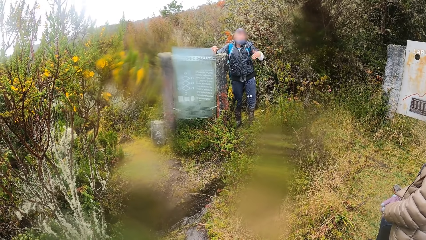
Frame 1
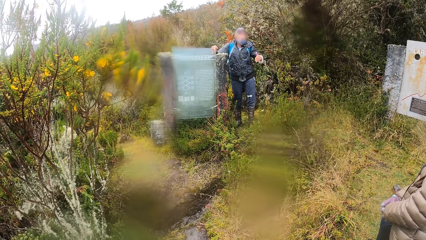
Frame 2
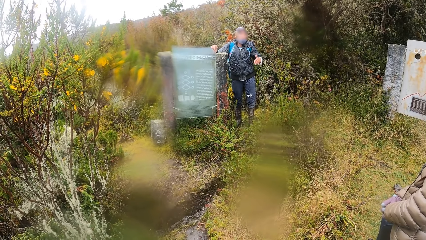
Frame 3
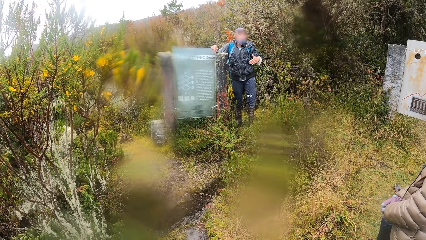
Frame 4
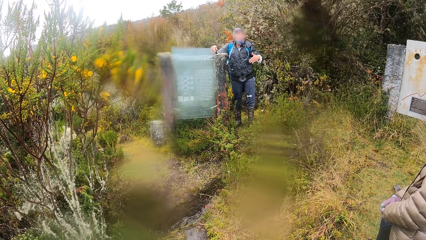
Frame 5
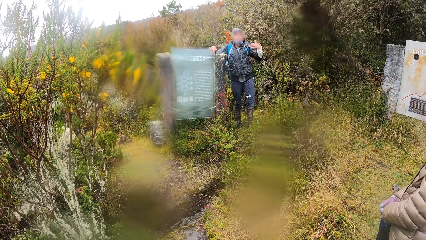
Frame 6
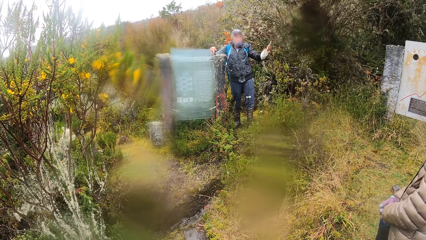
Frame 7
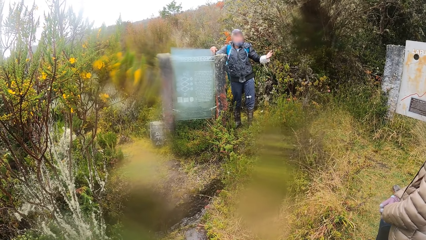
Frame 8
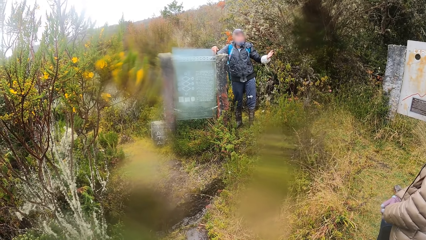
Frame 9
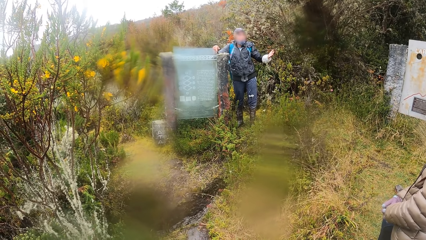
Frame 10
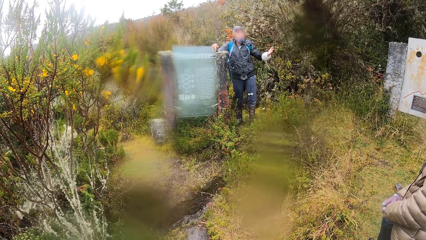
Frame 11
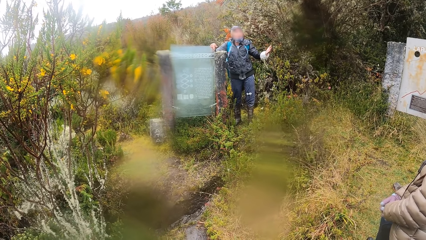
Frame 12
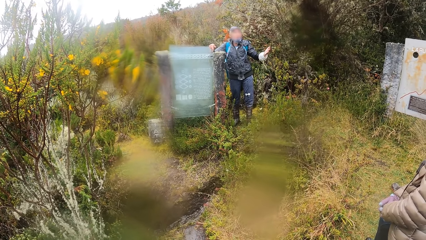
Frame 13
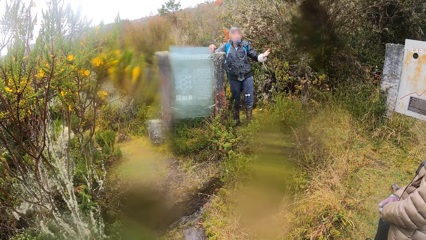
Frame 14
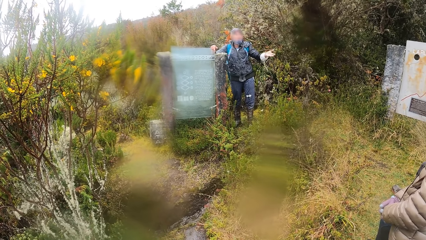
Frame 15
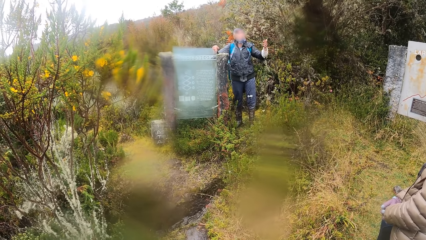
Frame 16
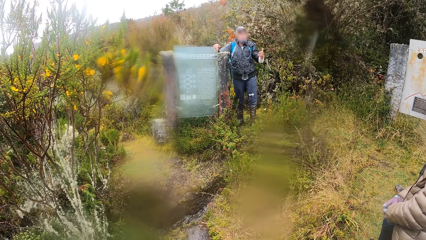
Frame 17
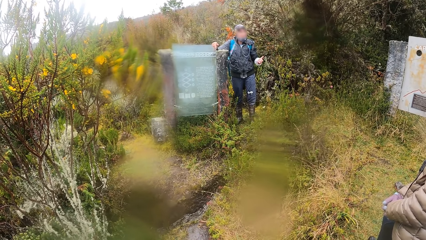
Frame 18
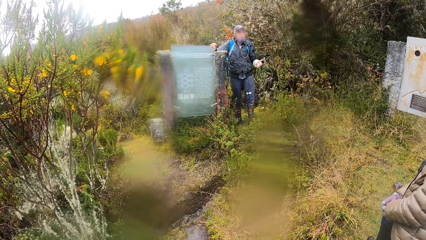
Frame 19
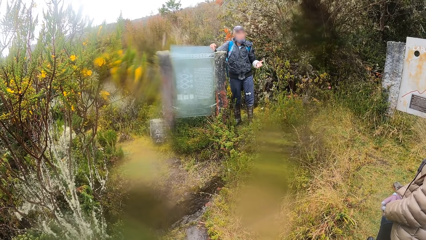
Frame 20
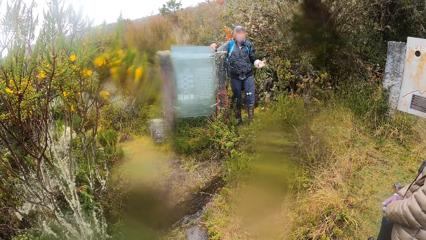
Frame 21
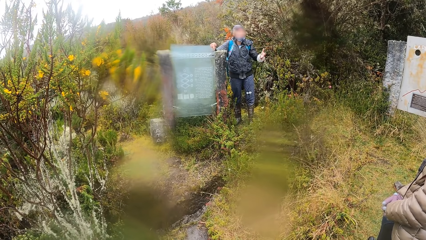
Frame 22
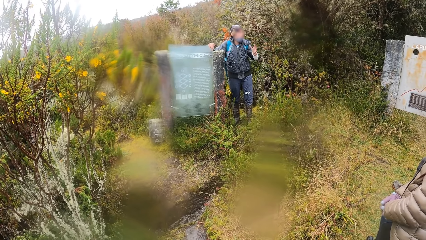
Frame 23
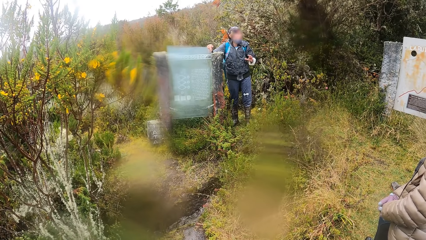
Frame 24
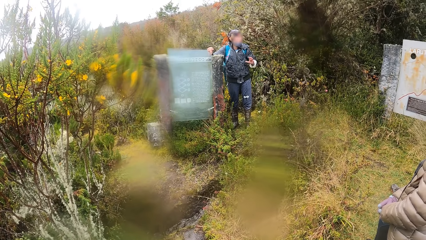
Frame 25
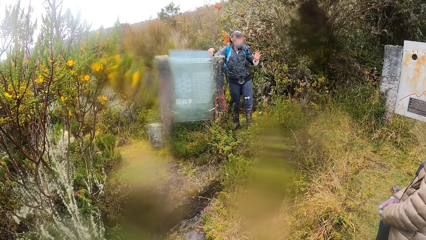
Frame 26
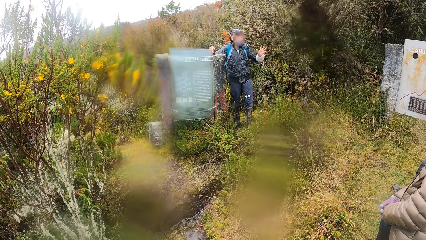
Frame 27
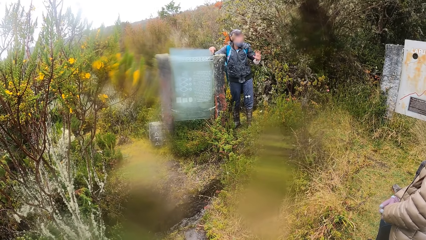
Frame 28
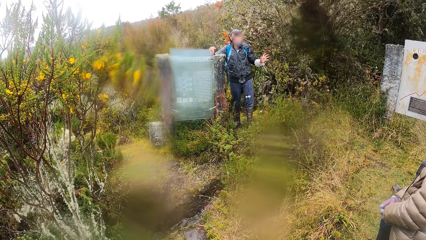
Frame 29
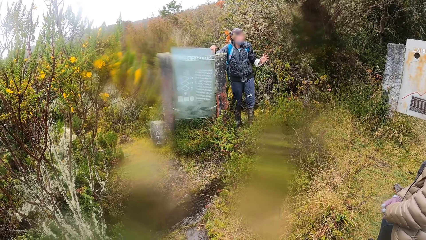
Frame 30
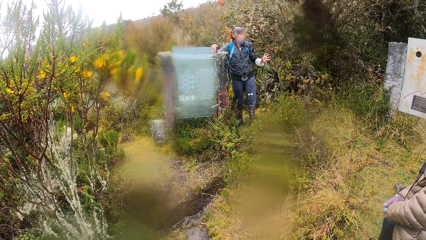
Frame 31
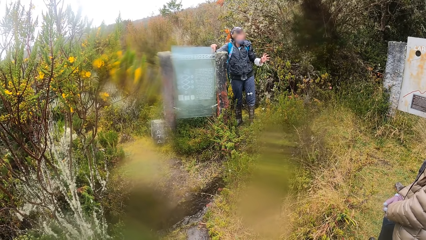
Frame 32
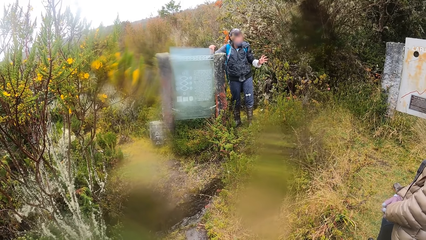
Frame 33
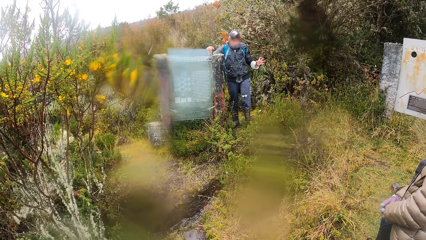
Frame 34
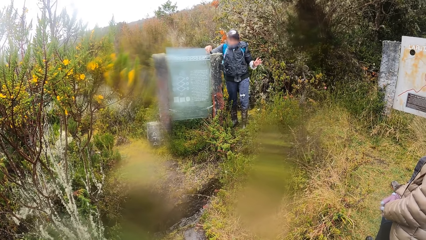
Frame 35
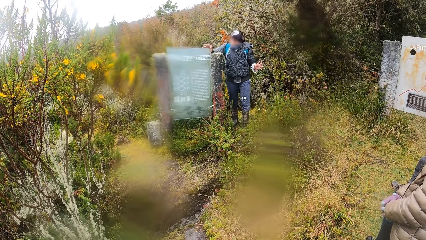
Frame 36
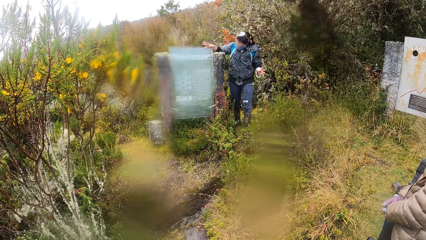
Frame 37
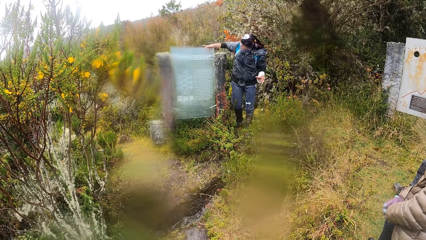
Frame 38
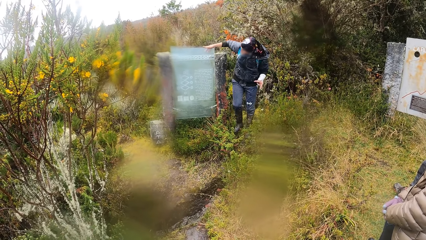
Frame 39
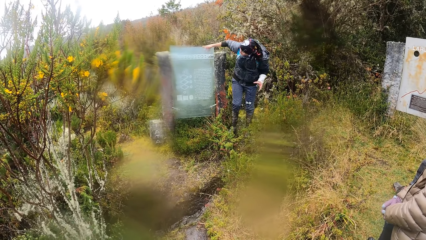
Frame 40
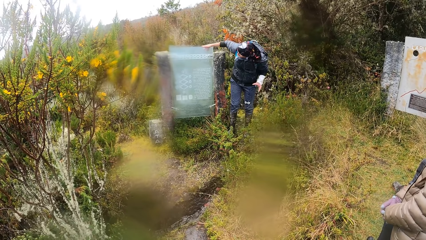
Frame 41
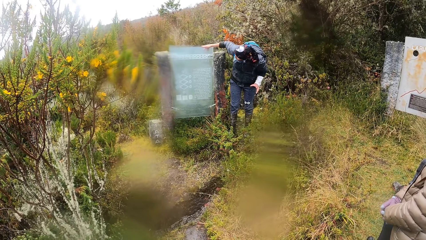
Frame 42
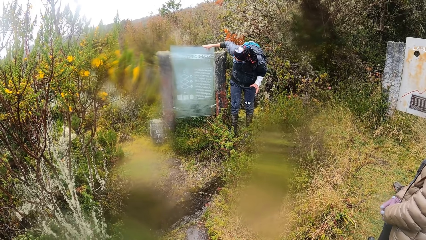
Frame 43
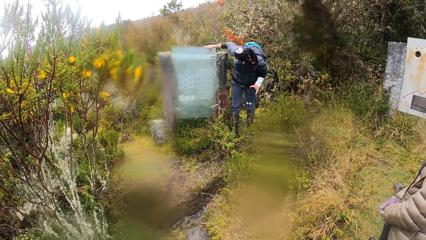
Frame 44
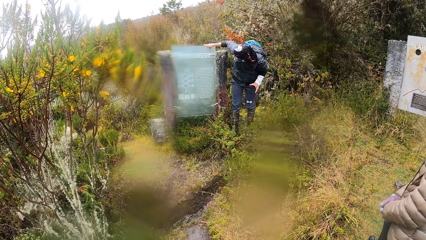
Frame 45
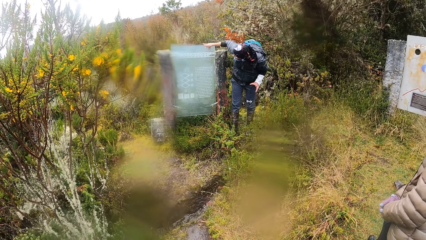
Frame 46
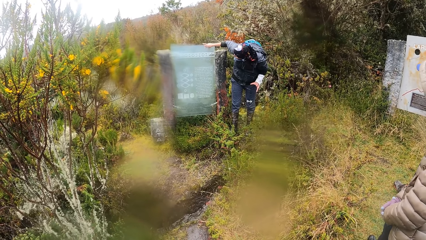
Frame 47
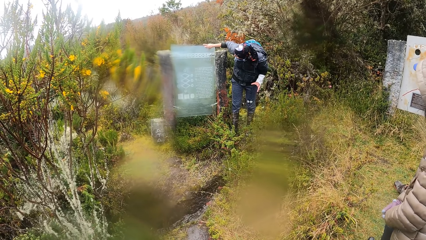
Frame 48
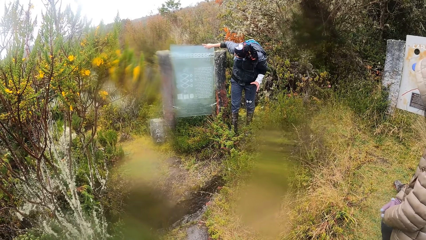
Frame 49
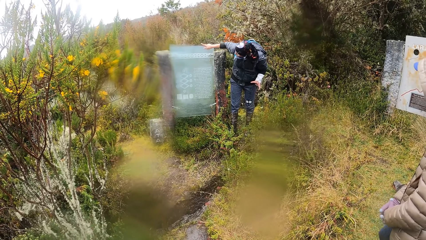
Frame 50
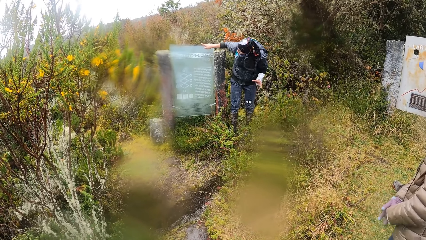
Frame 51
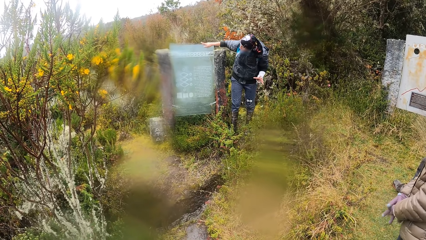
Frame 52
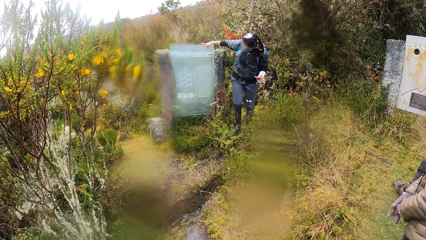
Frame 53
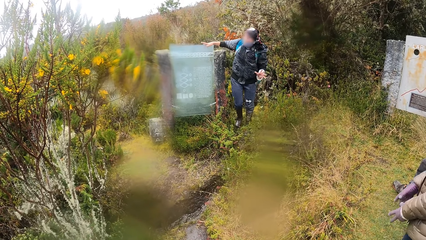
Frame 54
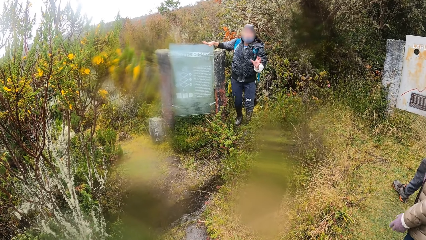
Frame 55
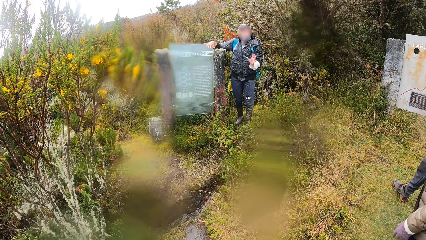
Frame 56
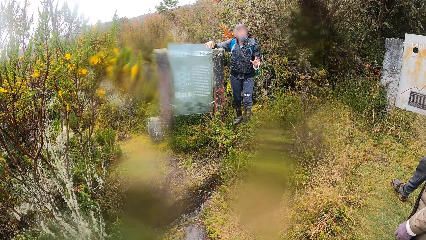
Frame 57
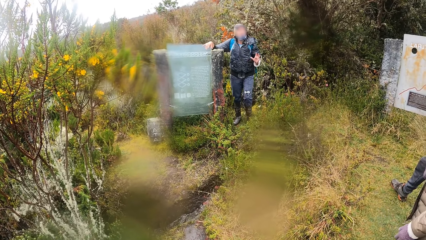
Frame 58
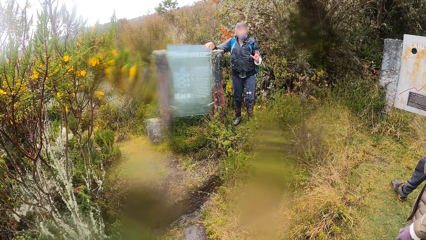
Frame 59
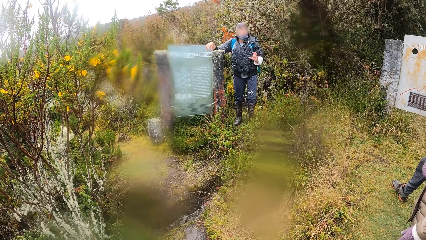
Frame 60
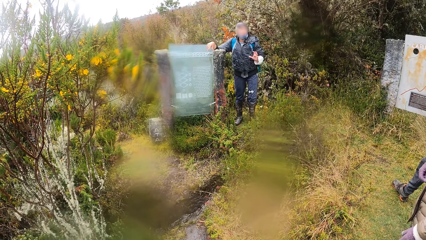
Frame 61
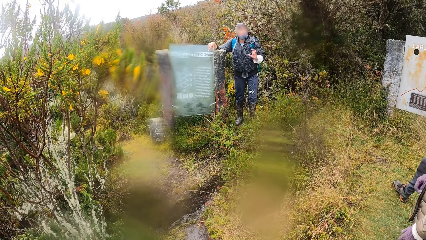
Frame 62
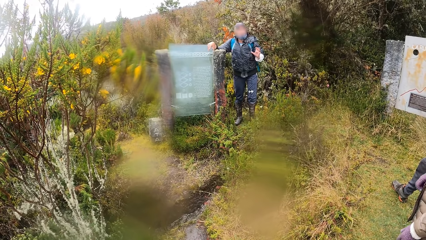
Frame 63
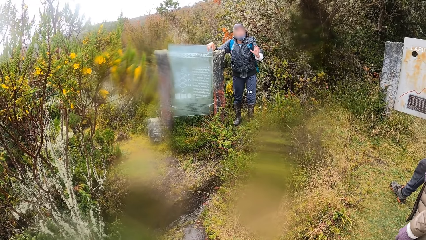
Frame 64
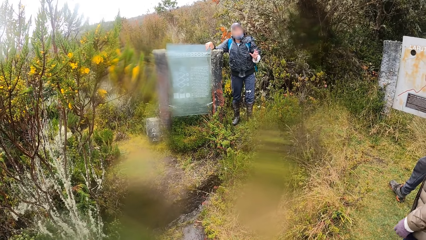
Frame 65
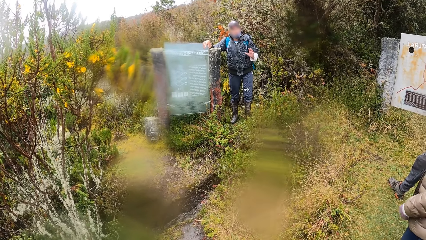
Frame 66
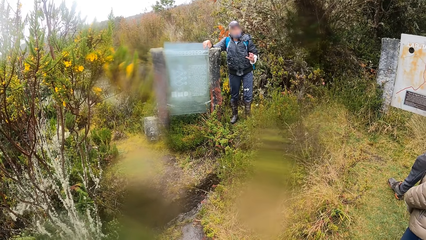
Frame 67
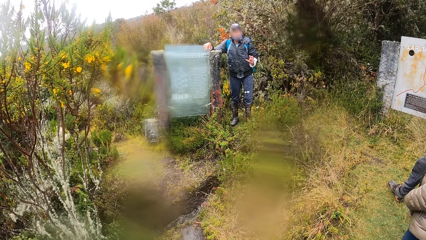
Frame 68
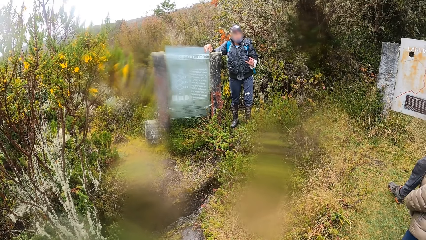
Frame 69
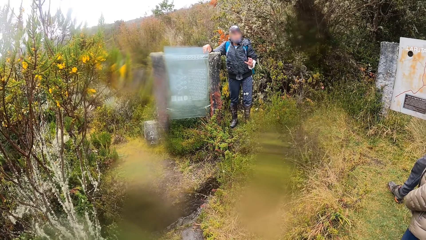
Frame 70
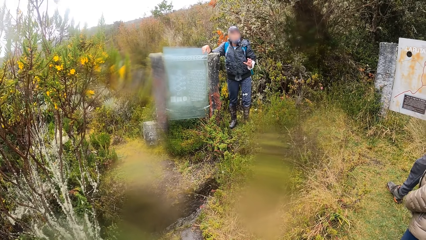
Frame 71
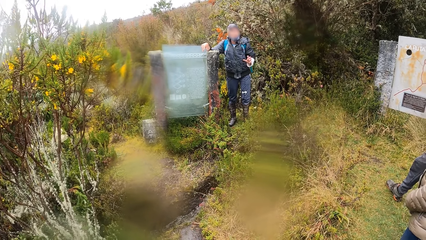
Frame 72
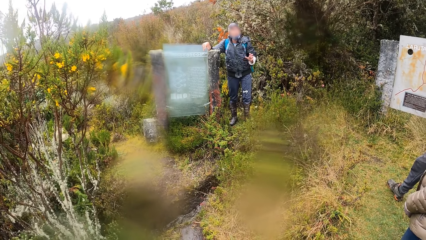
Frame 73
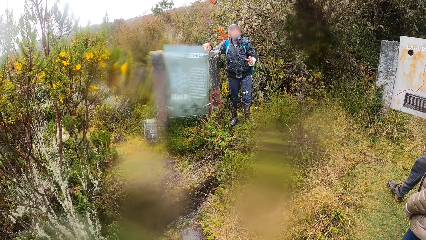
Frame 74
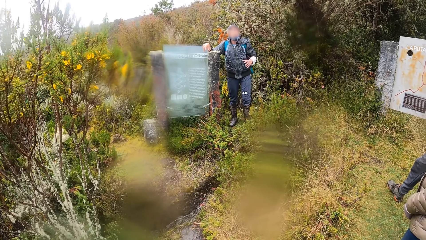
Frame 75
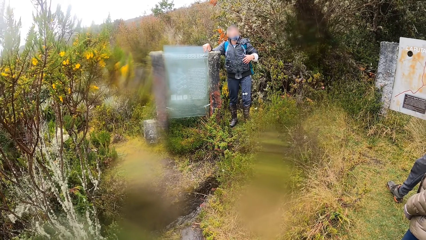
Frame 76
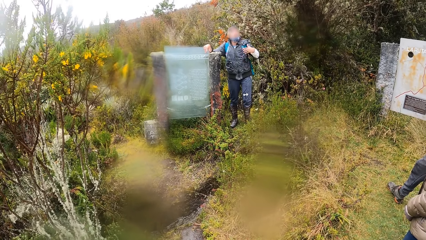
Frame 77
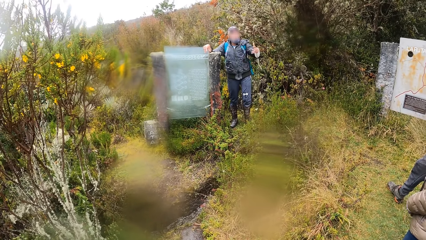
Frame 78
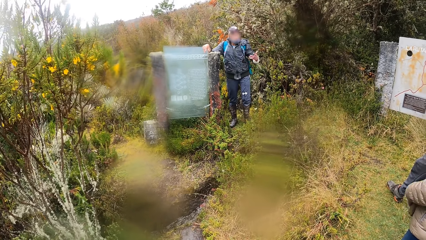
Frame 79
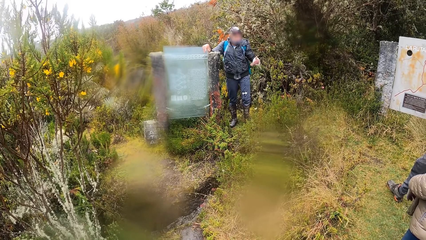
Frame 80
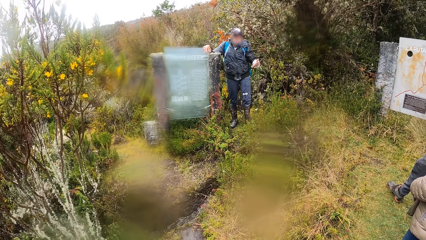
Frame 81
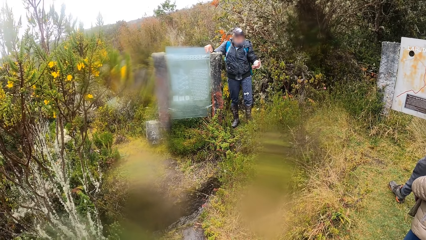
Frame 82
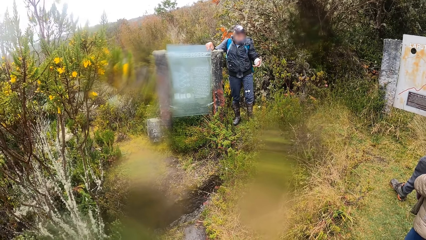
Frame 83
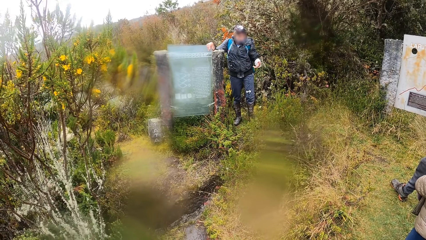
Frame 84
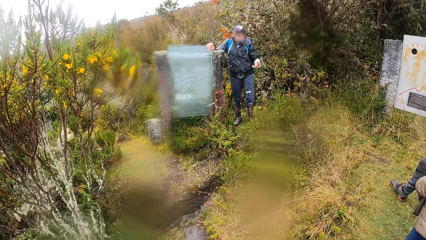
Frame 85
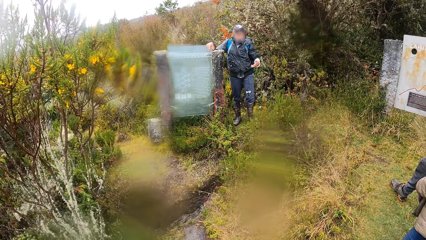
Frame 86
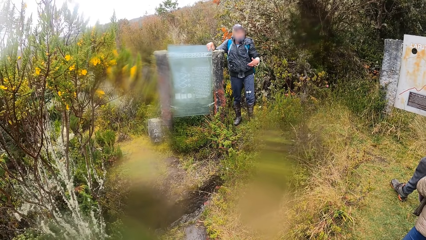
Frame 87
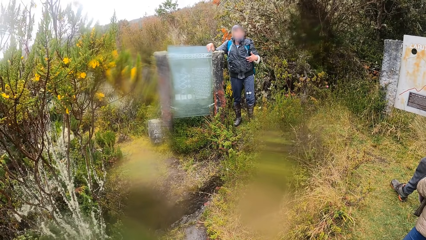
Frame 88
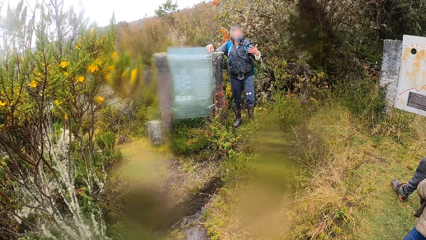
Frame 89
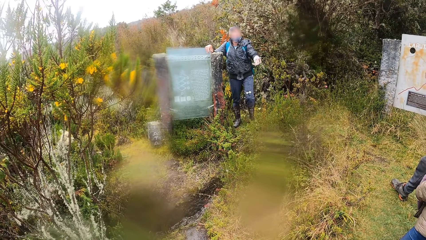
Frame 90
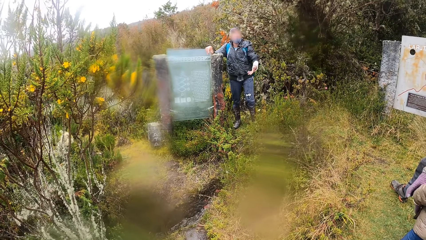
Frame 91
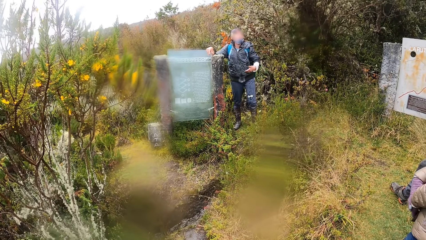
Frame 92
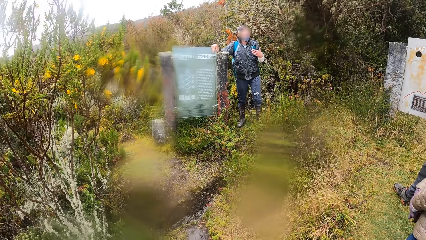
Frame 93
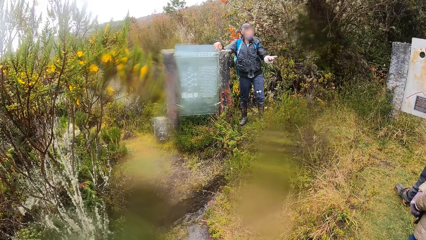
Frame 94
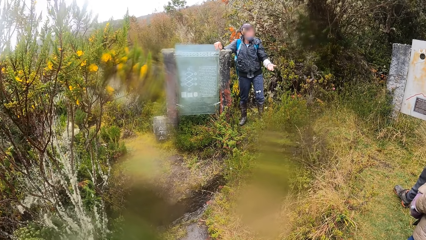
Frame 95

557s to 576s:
The man makes hand gestures with his left hand. The woman pulls down the zipper on her jacket with her right hand.
